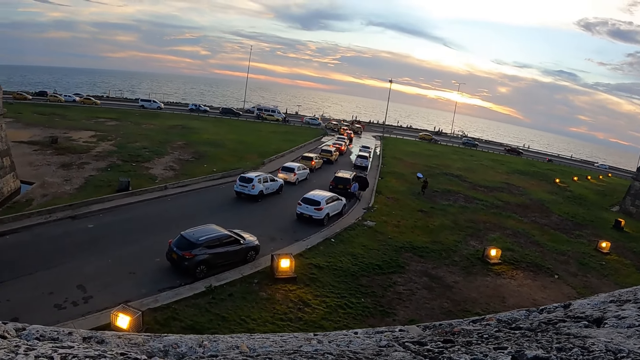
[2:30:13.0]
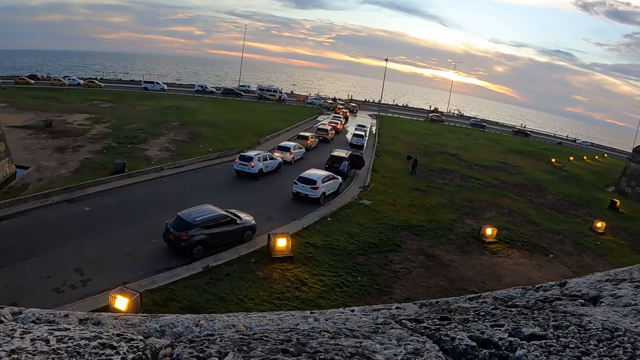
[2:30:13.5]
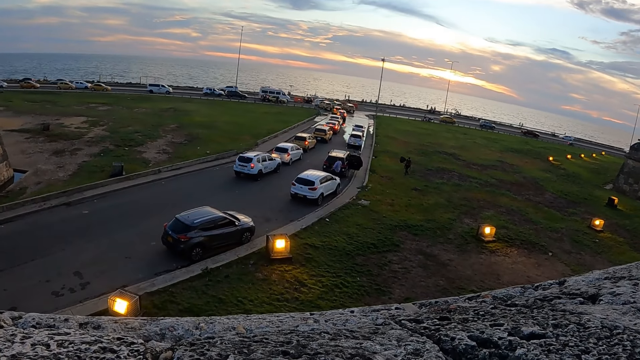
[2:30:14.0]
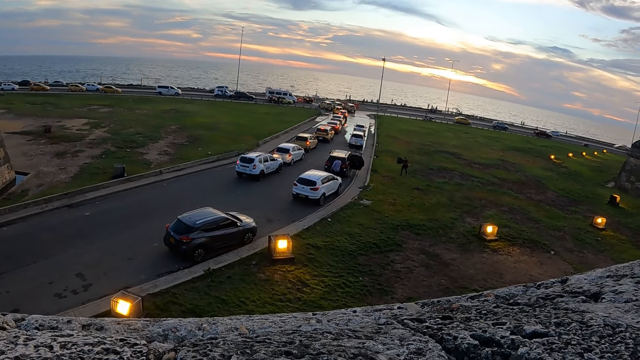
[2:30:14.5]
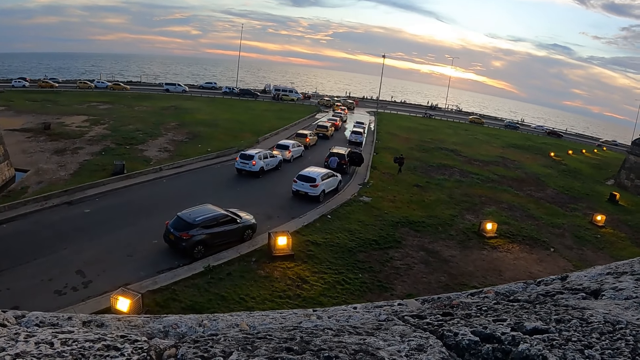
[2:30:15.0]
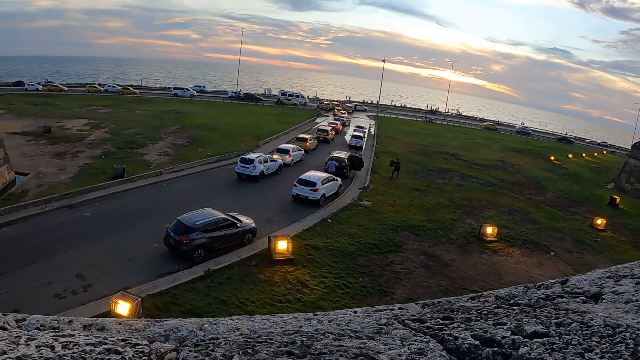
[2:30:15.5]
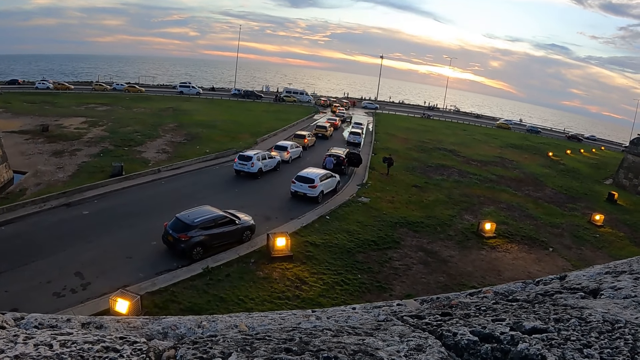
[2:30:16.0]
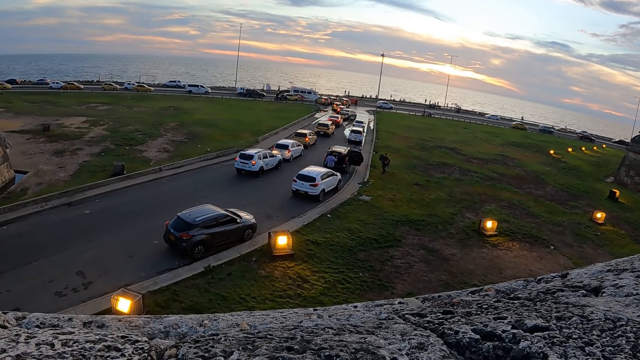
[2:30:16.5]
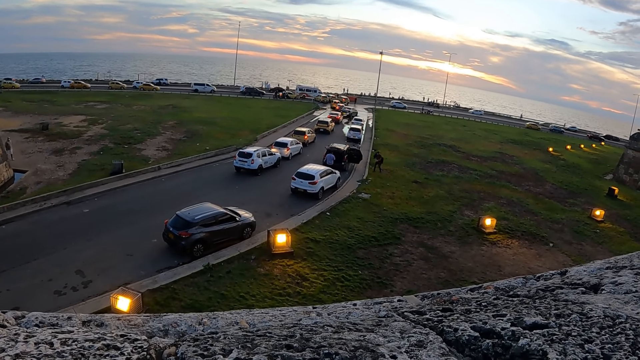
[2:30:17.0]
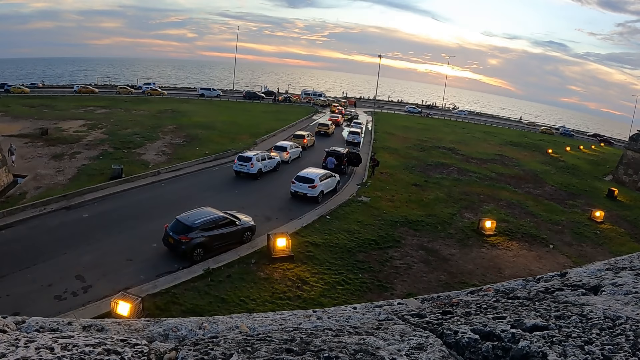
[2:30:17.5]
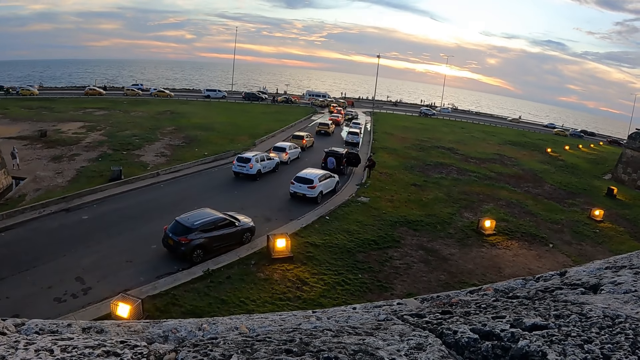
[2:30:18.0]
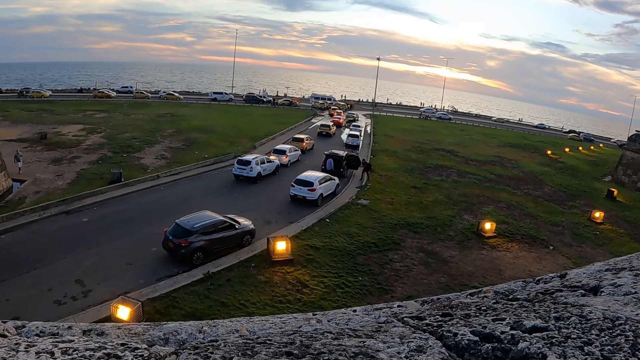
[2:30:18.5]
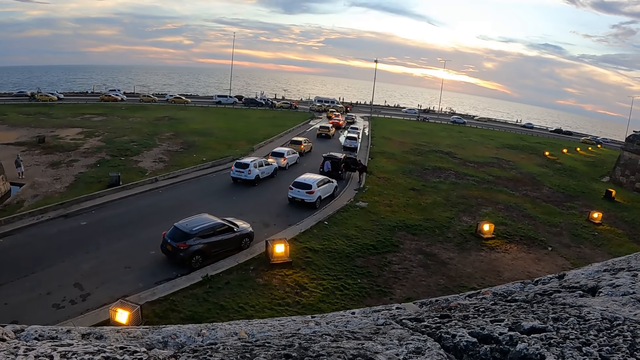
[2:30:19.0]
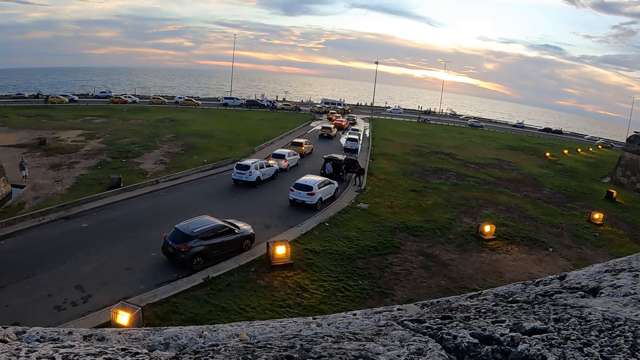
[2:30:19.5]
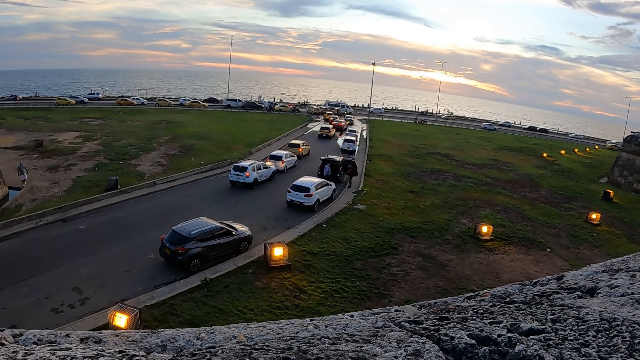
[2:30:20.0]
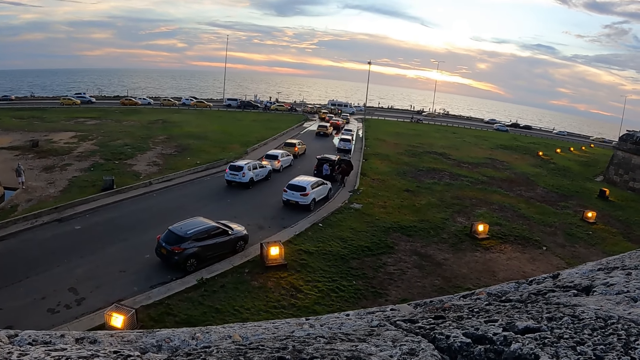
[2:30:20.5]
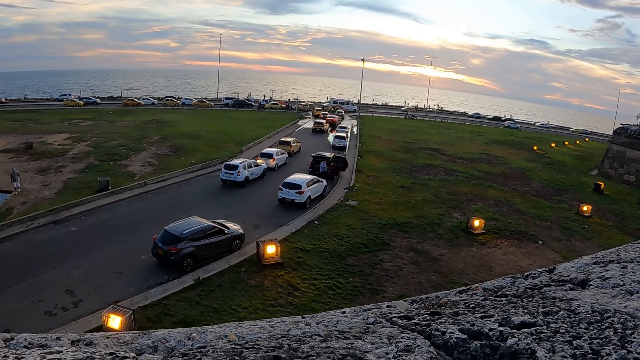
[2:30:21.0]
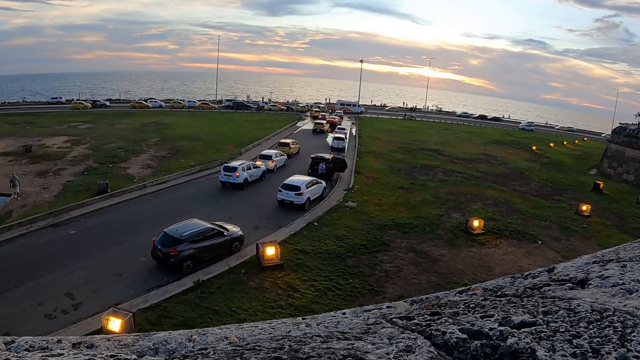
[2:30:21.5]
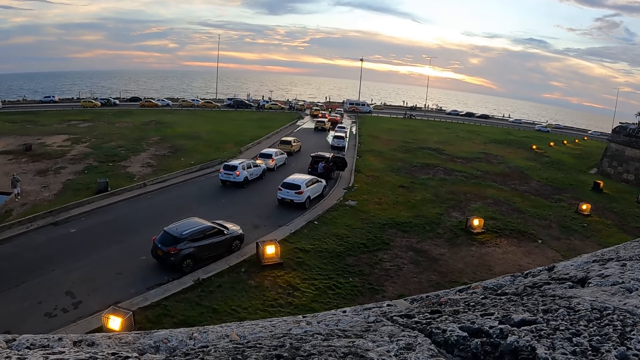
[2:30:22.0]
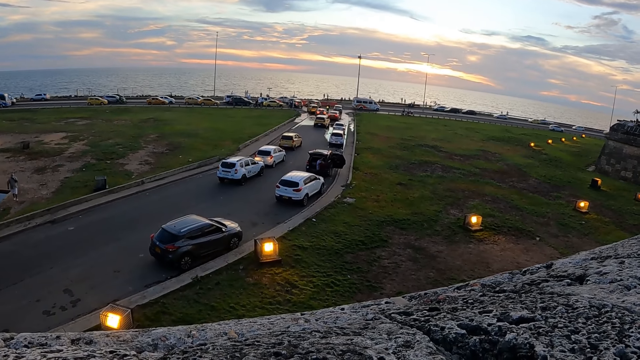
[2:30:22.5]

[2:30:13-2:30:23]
The camera wearer views the ocean.

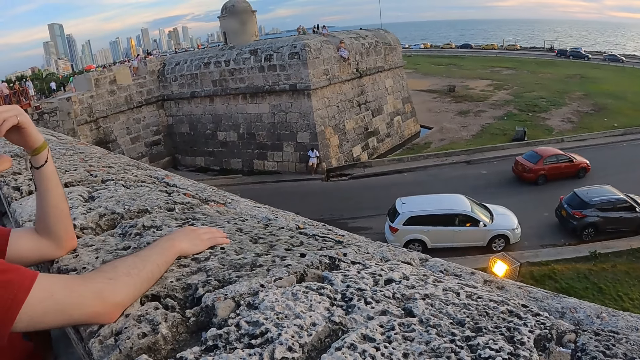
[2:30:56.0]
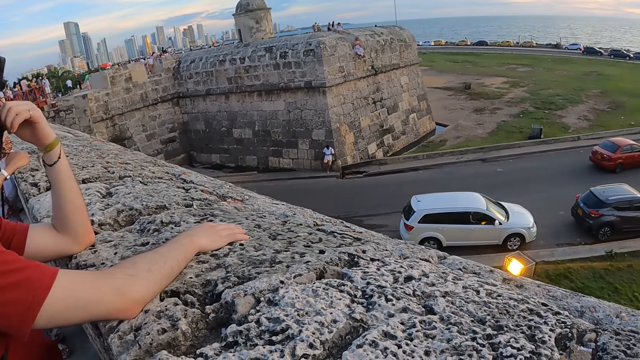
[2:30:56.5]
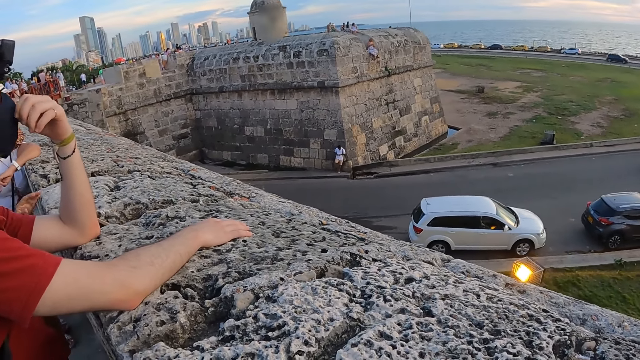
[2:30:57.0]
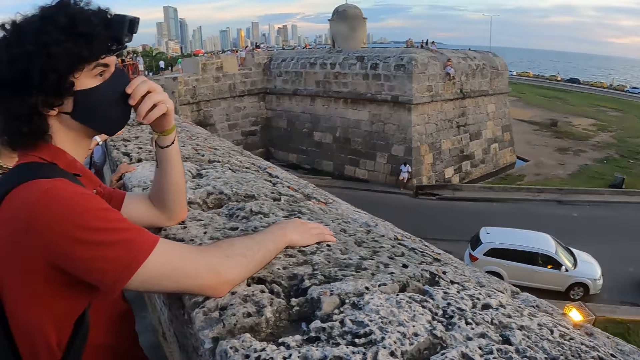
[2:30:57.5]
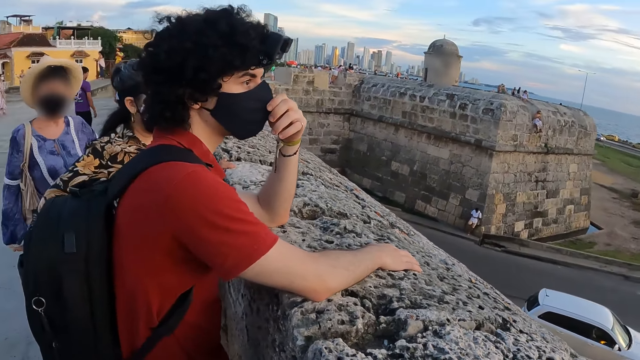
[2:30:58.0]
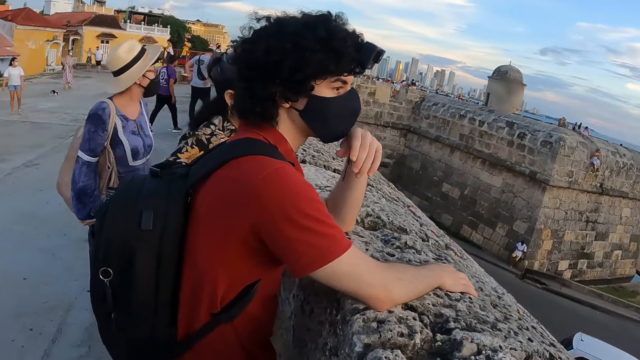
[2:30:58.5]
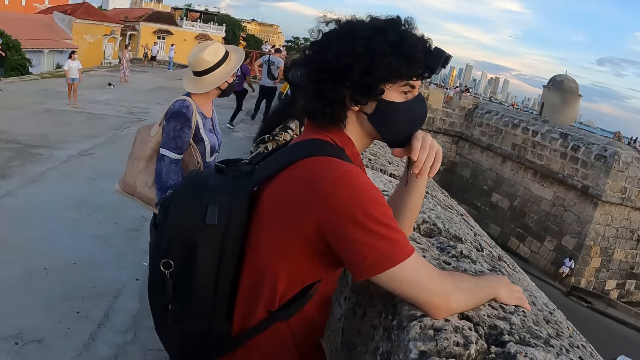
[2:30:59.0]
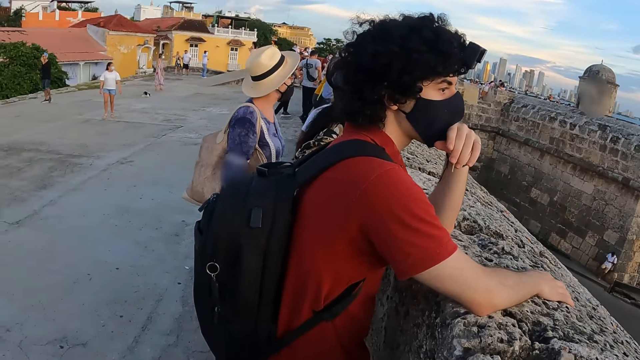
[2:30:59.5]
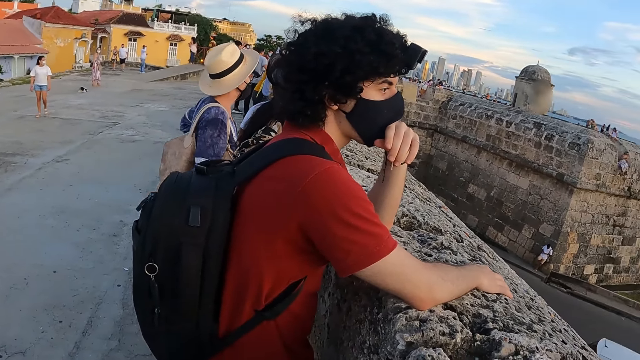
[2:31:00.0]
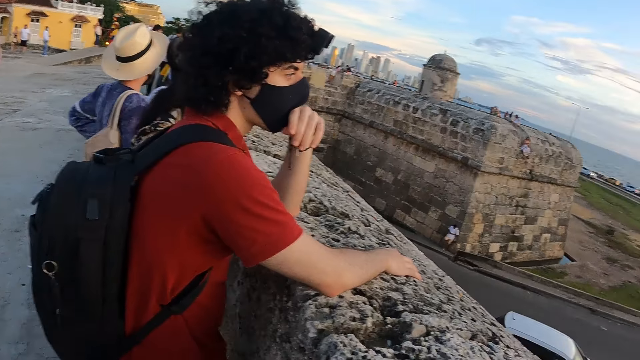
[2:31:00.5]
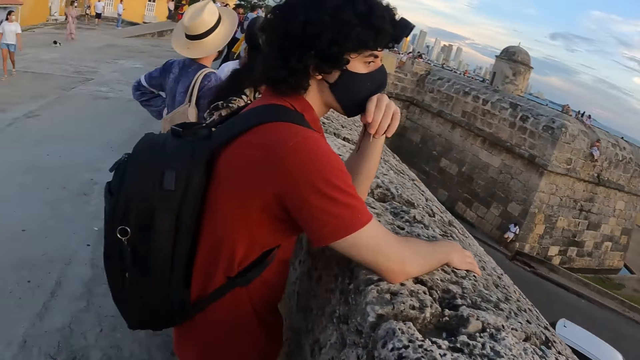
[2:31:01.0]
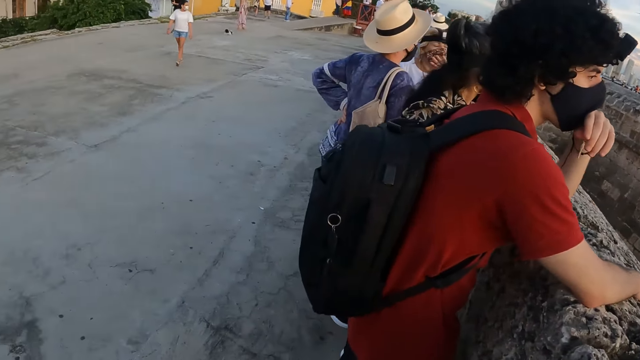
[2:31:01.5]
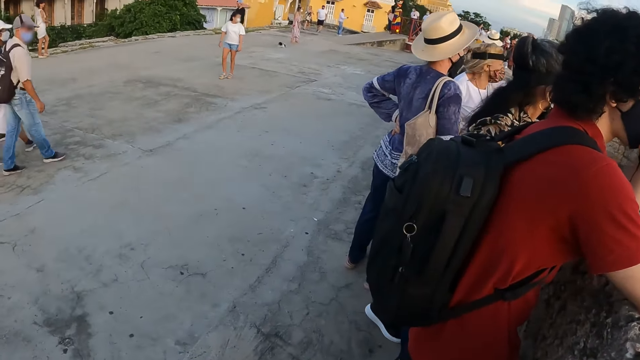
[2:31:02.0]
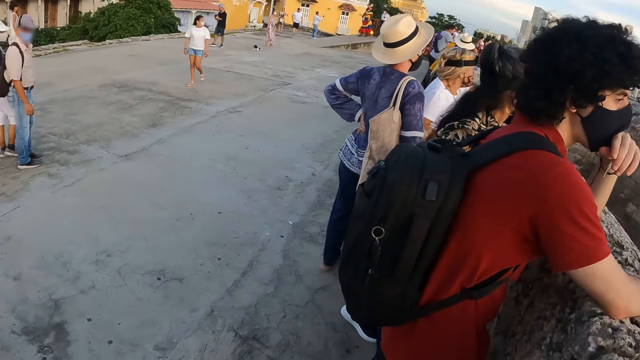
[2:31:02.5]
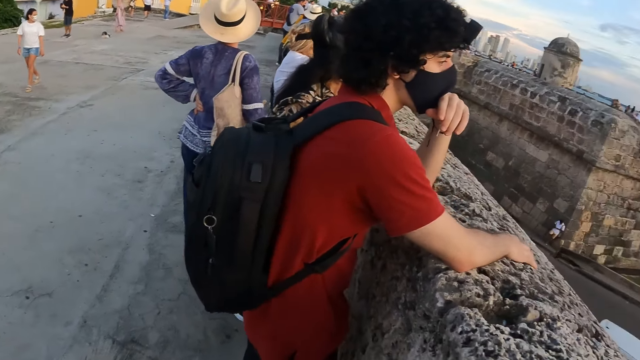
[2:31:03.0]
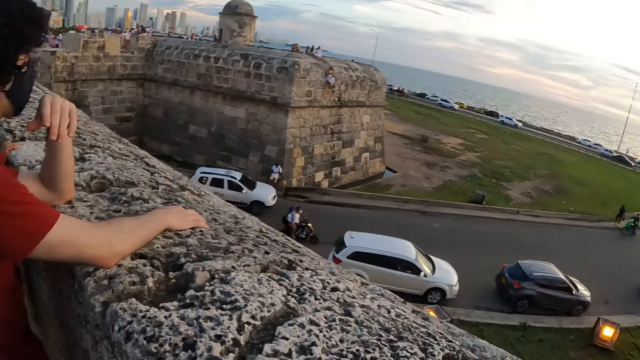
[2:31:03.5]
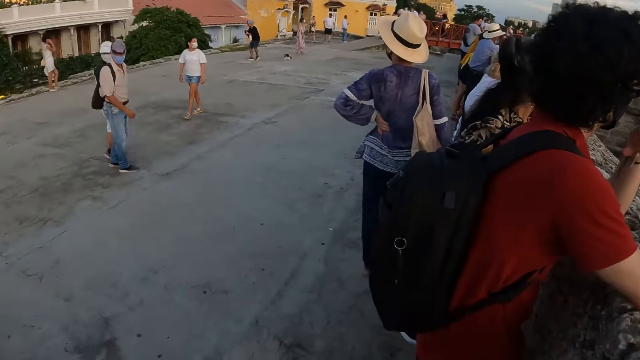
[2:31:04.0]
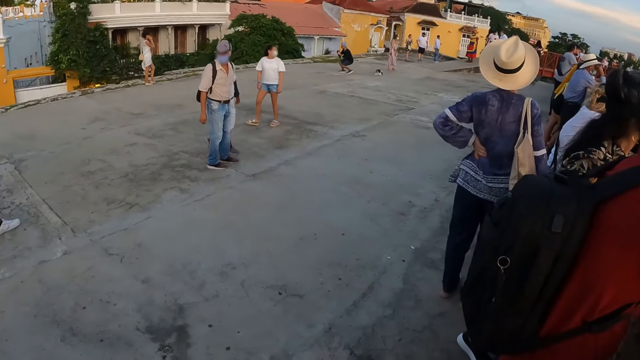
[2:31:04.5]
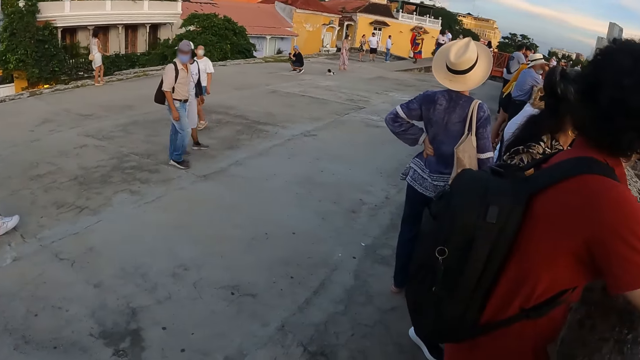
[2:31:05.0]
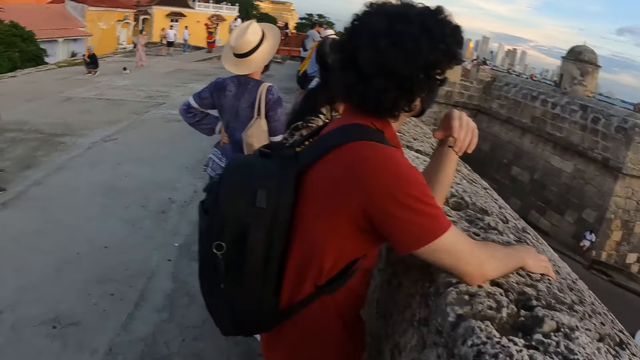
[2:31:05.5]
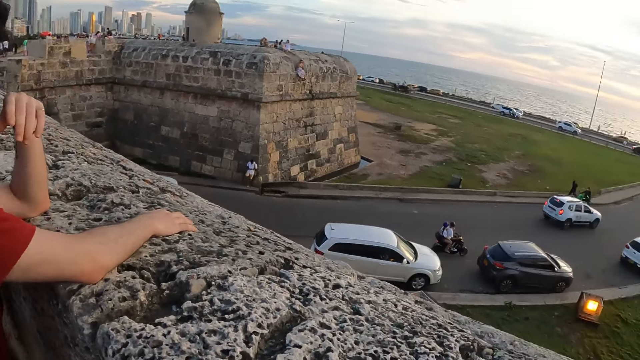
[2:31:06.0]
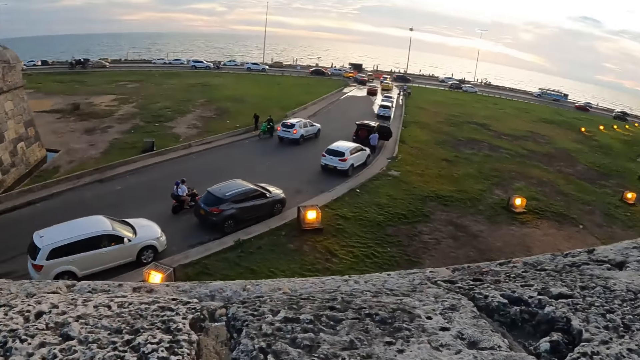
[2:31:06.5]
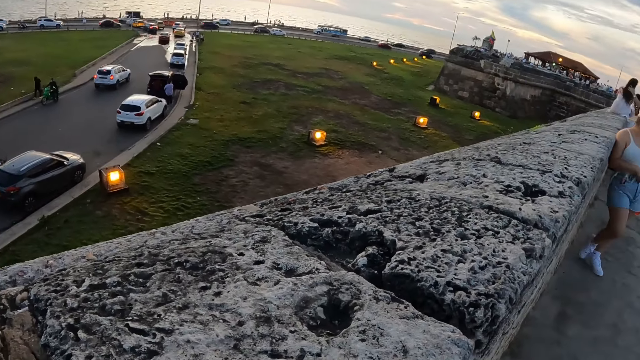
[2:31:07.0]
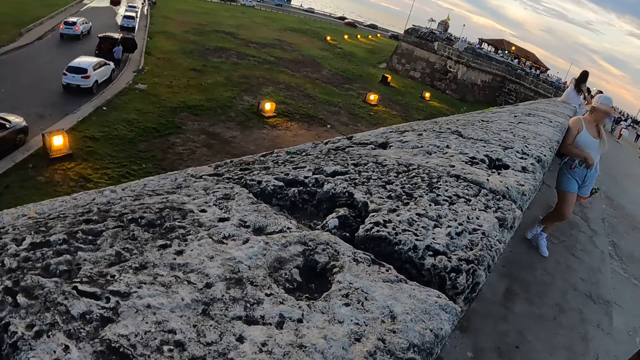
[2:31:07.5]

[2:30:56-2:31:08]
A man holds the mask with the left hand. The camera wearer stares at a man. A woman looks around. The camera wearer turns around.
